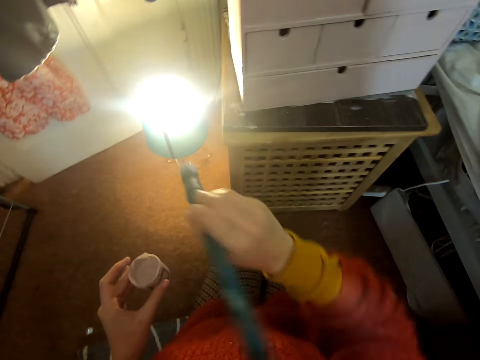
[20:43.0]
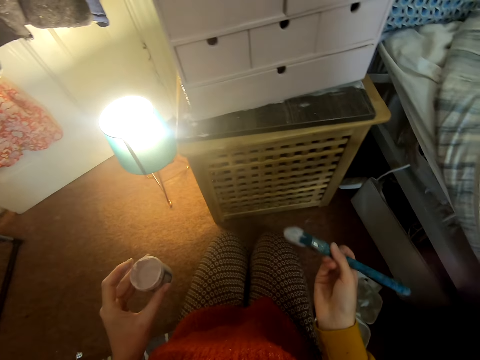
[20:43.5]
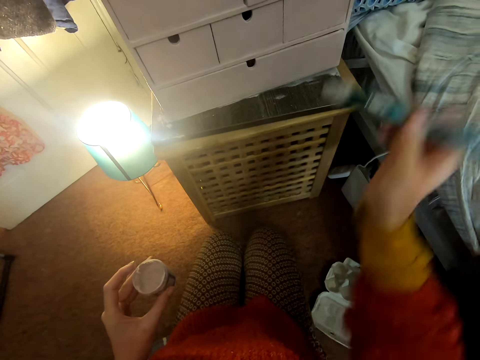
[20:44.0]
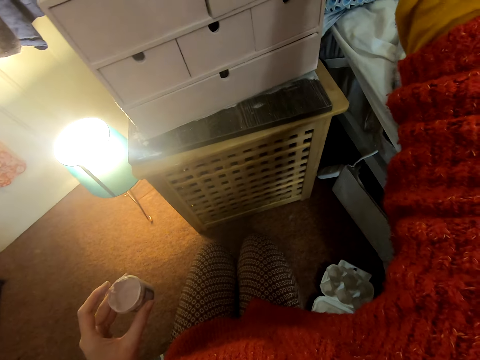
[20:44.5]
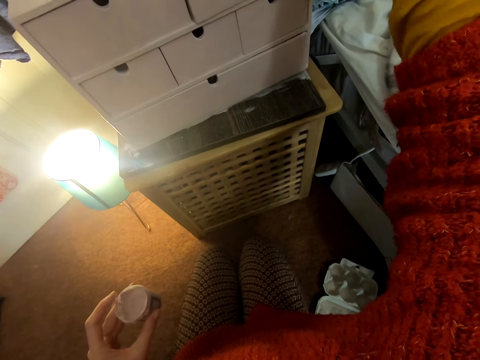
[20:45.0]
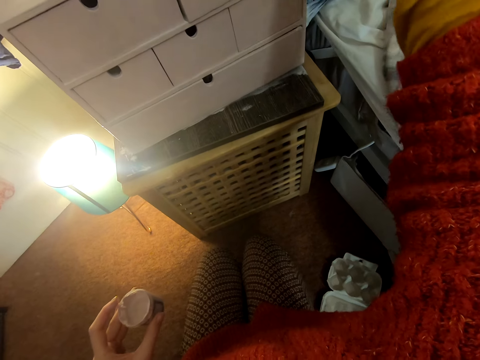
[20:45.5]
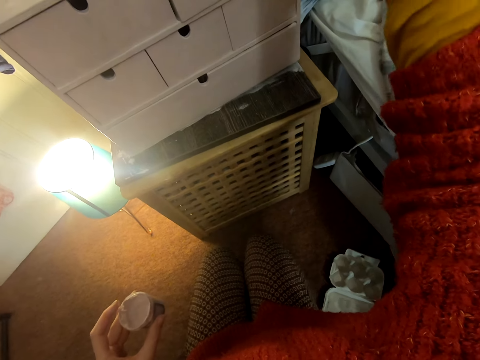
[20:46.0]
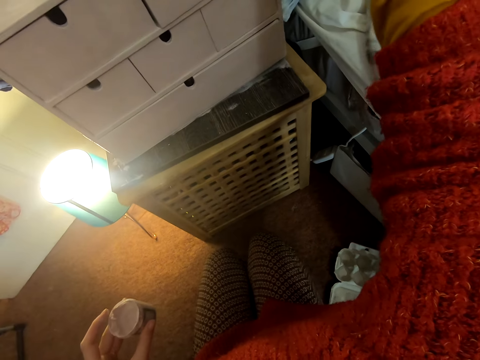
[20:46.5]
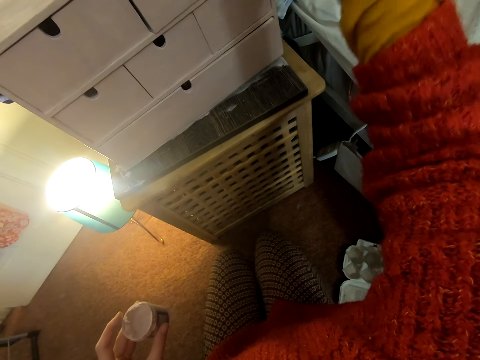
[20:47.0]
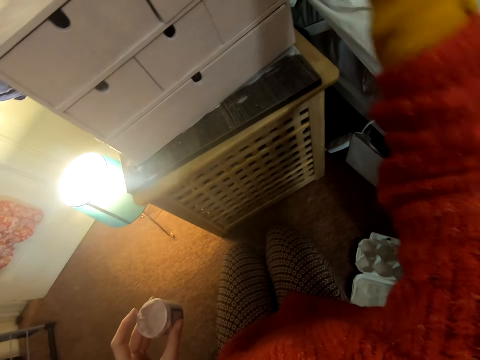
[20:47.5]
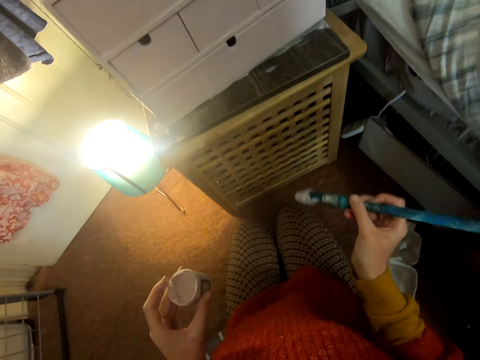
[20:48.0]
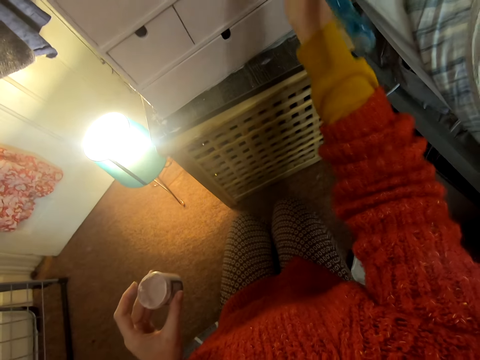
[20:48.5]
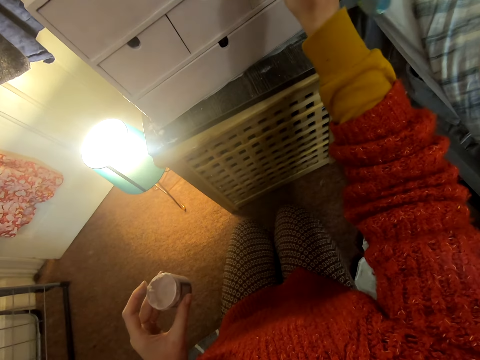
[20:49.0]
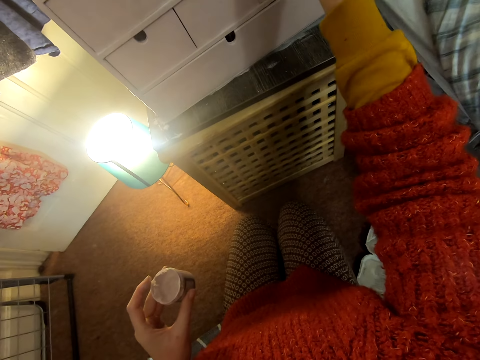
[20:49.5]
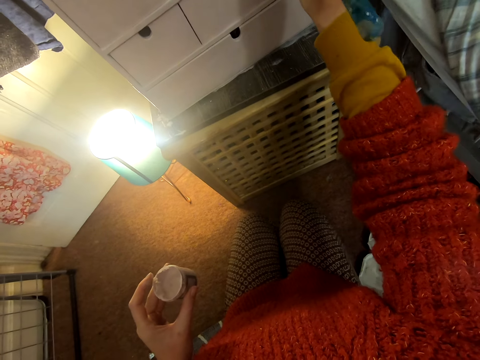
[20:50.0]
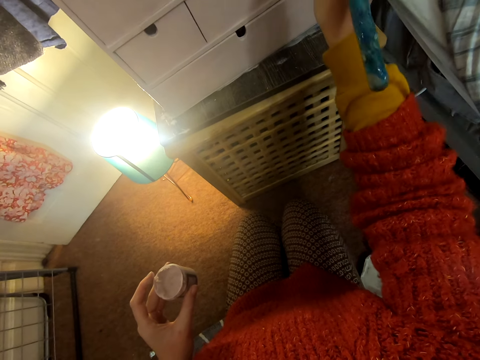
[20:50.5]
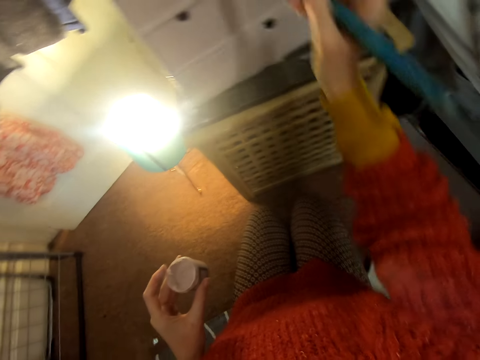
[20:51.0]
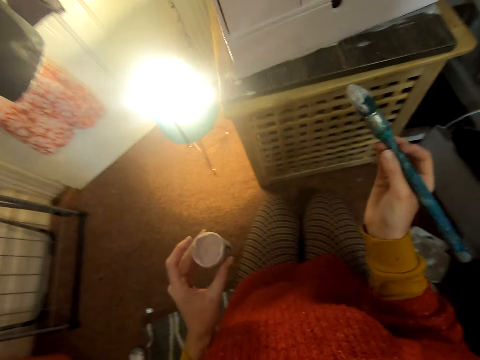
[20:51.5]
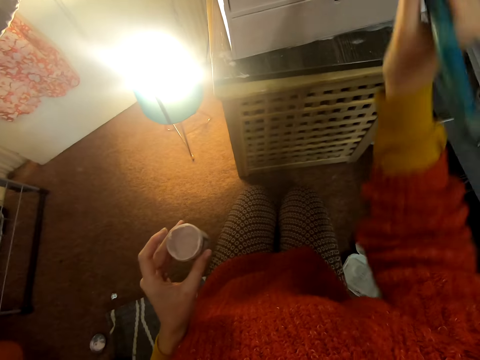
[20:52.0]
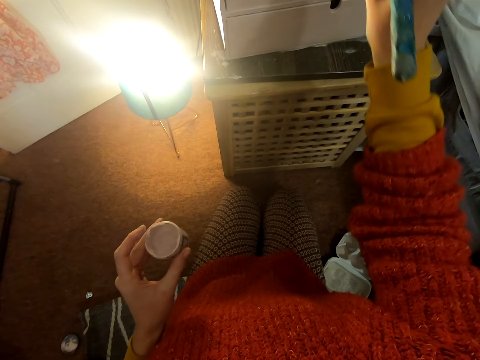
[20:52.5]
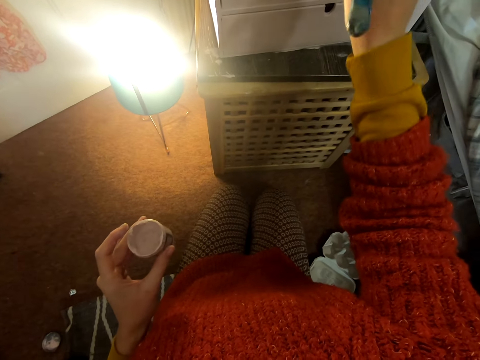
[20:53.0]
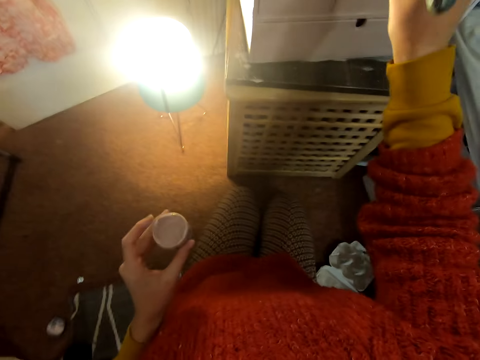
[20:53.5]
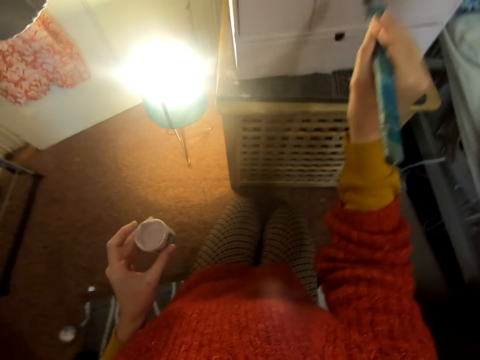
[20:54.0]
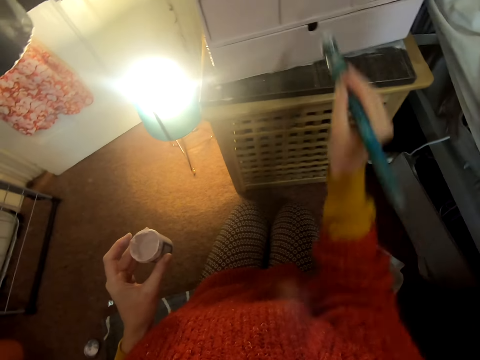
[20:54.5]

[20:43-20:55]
The camera wearer pulls back the brush. They look at the chest of drawers. They lift the brush. They paint the chest of drawers. They move the right hand. They paint the chest of drawers. They move the right hand. They lift the brush. They paint the chest of drawers.

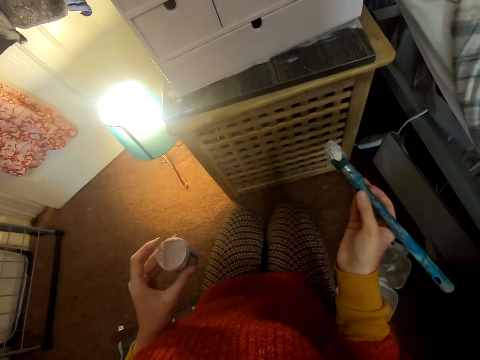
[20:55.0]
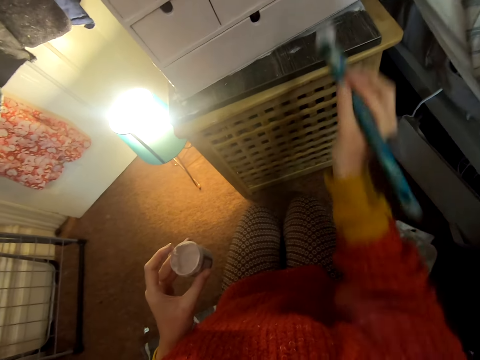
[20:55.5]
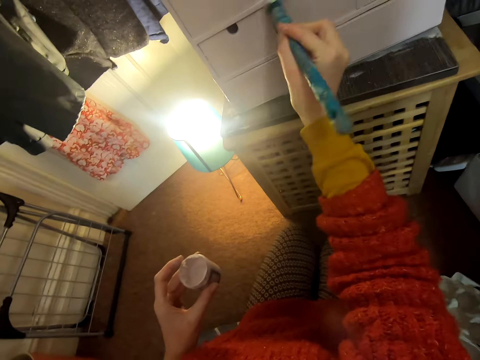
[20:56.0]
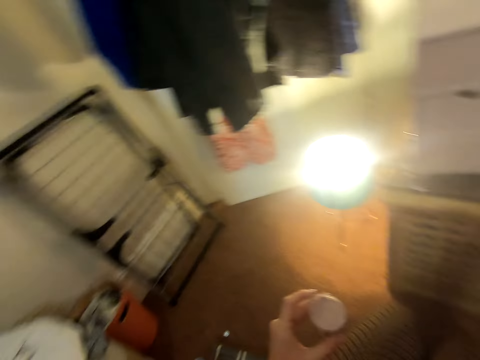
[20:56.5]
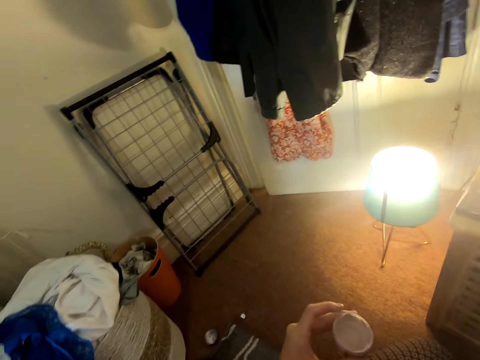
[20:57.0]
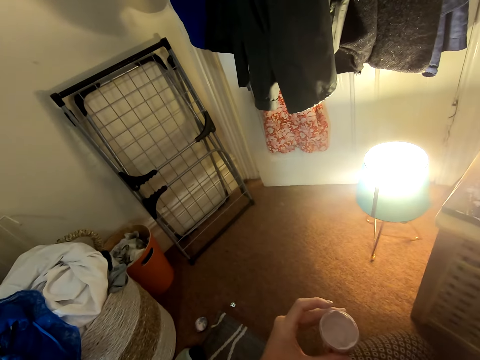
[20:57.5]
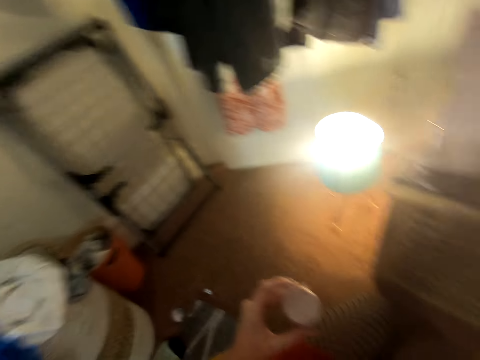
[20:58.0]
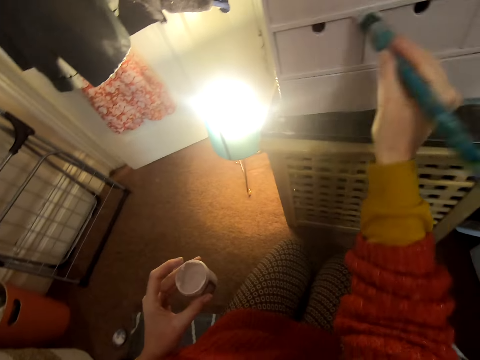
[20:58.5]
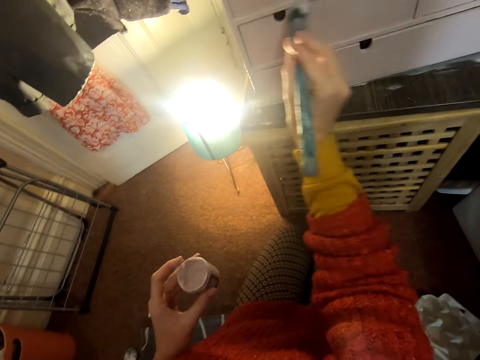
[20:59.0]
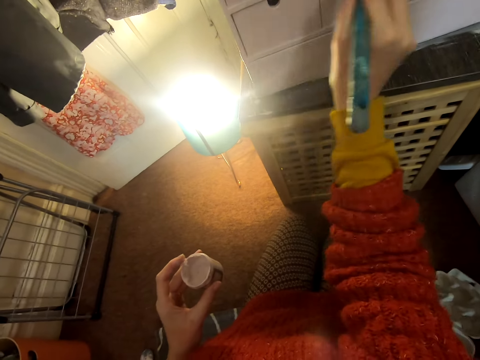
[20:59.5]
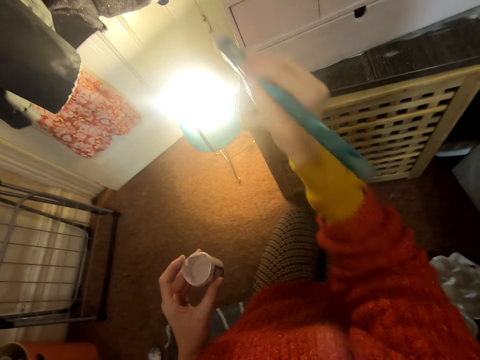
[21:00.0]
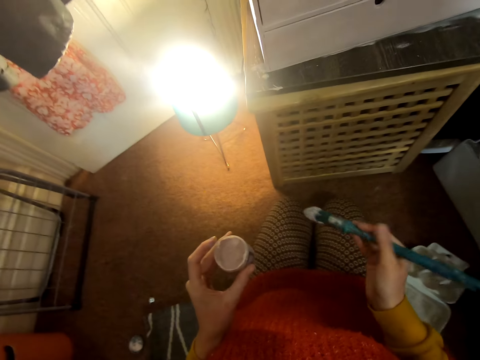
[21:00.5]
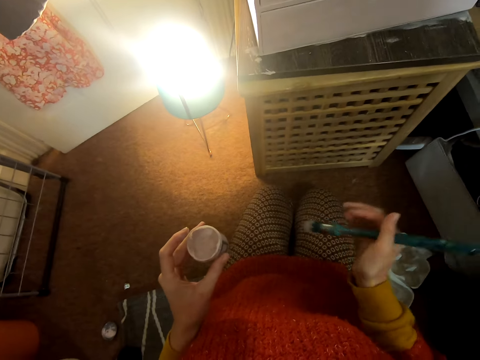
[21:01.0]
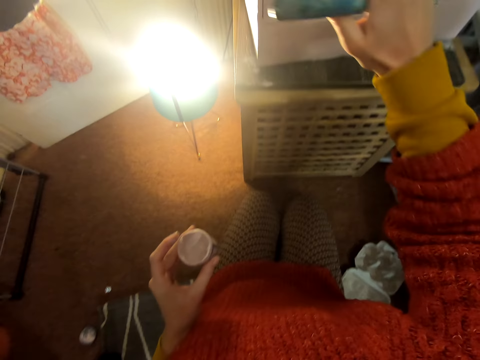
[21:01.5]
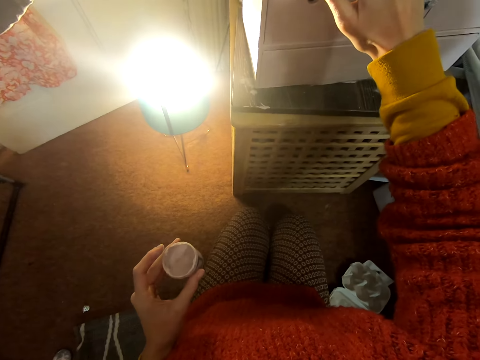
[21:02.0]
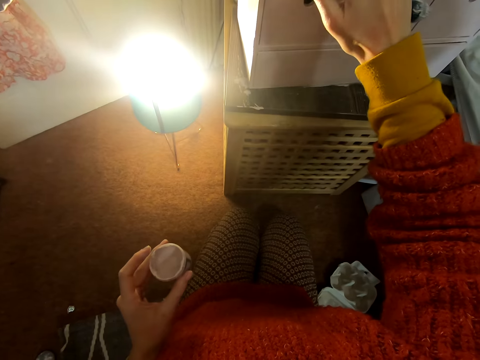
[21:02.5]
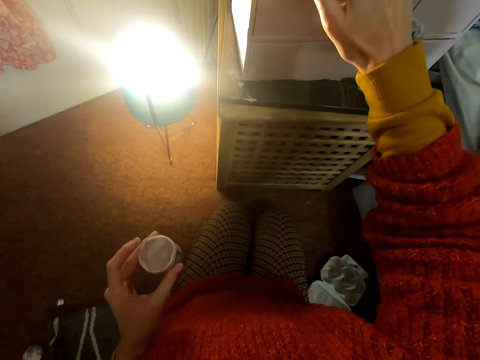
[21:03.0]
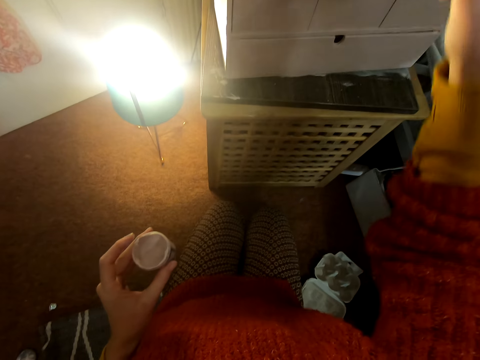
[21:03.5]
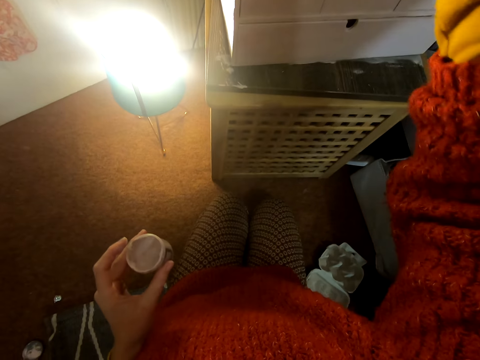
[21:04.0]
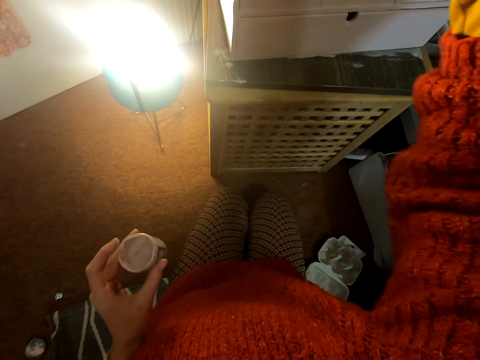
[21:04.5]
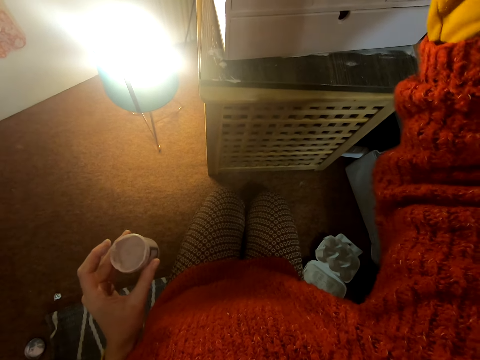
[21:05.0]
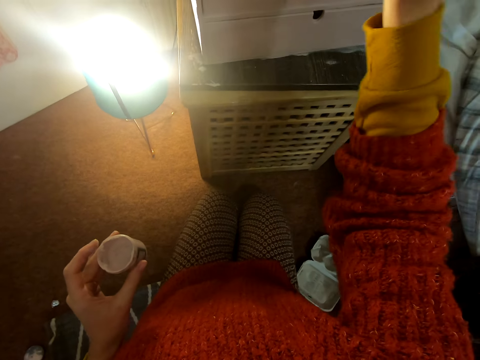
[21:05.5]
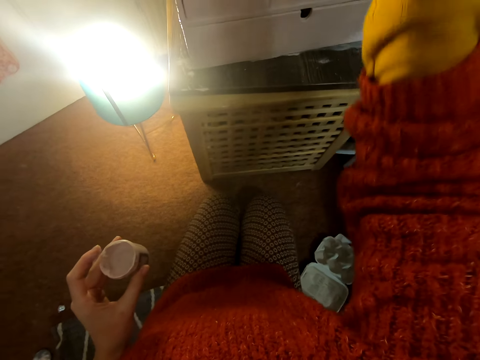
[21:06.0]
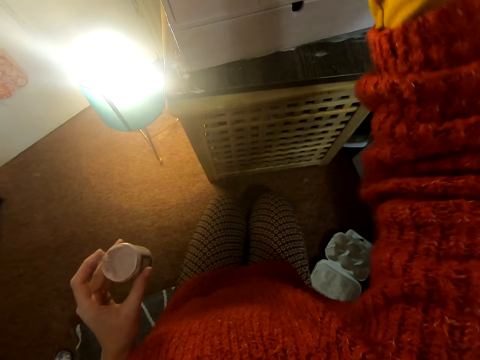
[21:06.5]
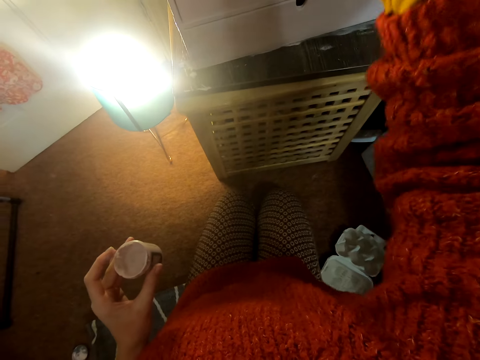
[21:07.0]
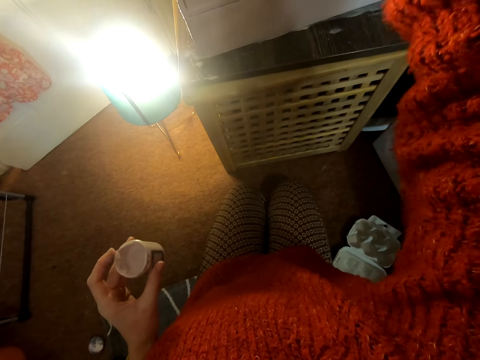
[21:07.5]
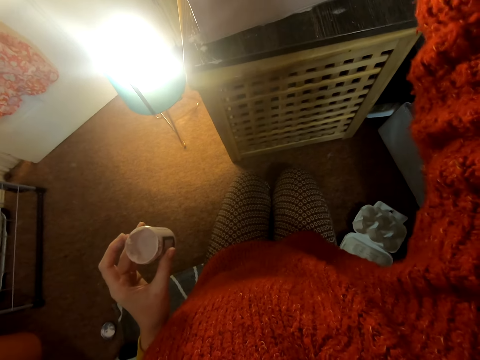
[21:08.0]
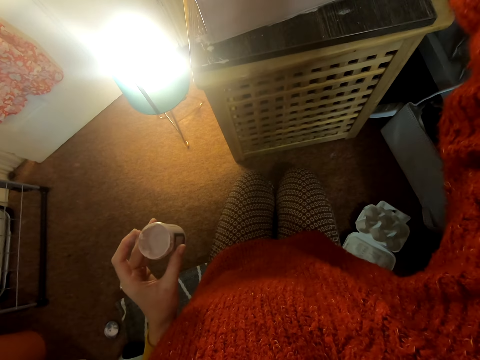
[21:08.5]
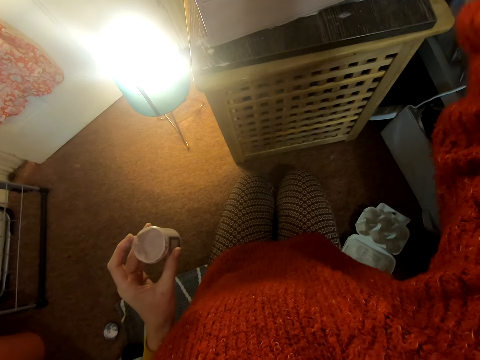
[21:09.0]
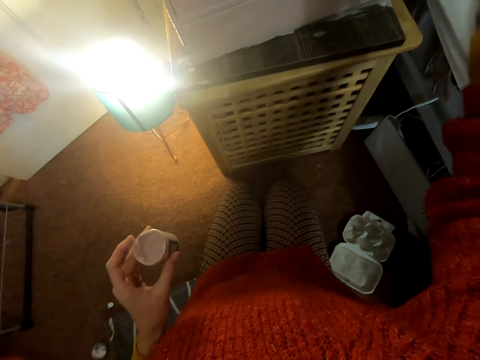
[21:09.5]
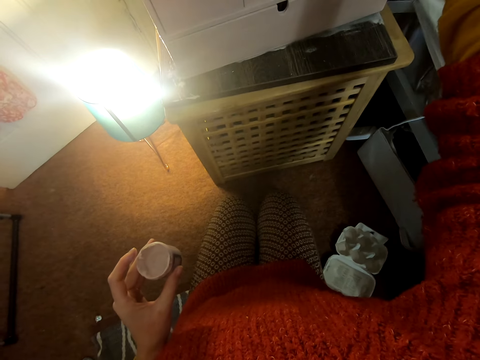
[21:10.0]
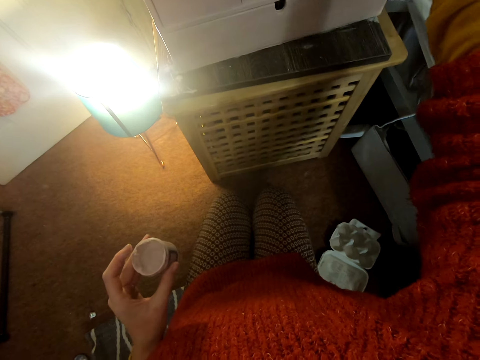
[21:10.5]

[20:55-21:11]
The camera wearer looks at the chest of drawers. They paint the chest of drawers. They look around. They paint the chest of drawers. They look at the chest of drawers. They lift the right hand. They touch the chest of drawers. They paint the chest of drawers.
